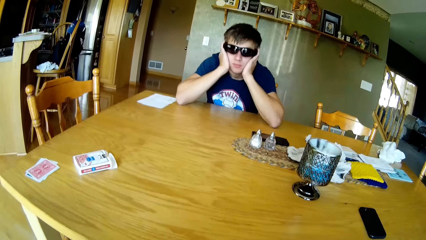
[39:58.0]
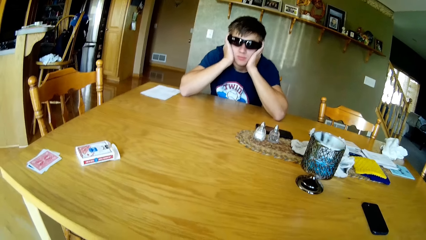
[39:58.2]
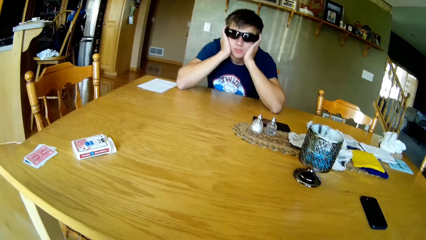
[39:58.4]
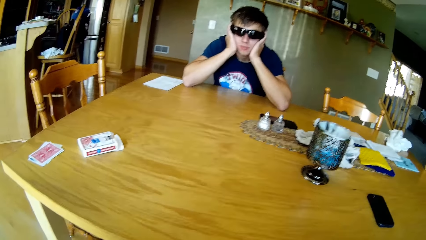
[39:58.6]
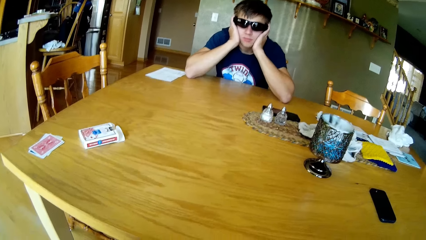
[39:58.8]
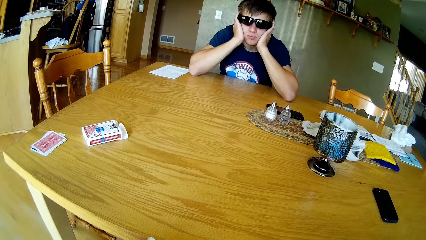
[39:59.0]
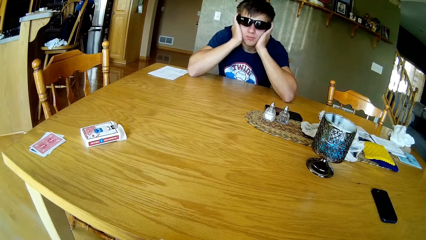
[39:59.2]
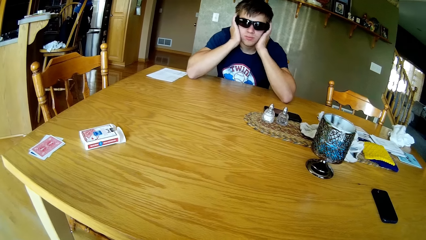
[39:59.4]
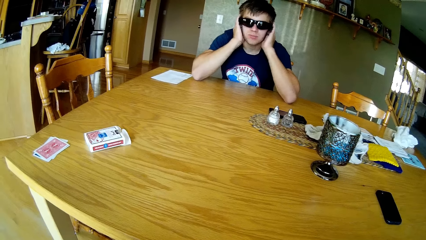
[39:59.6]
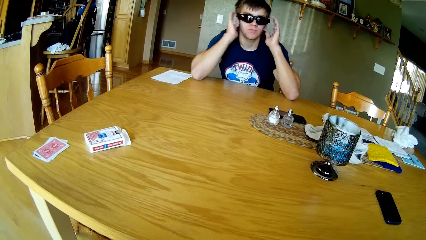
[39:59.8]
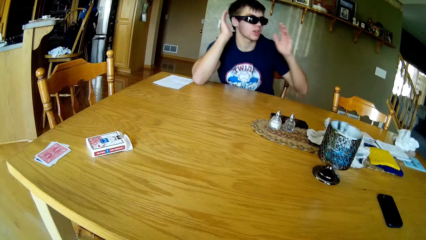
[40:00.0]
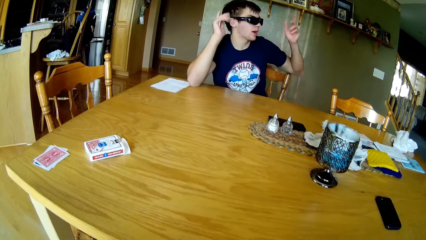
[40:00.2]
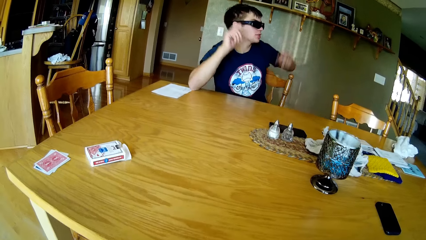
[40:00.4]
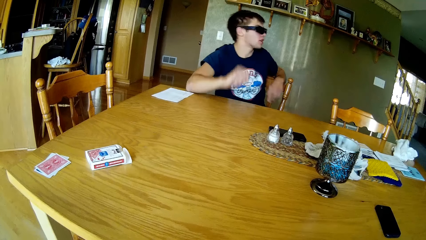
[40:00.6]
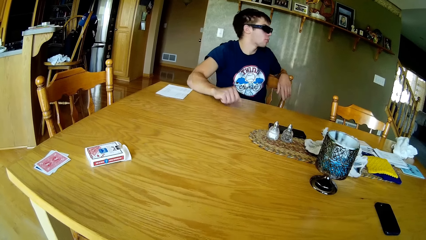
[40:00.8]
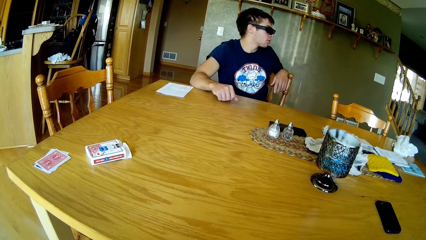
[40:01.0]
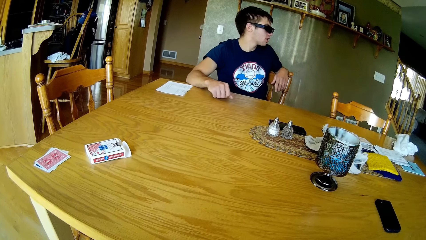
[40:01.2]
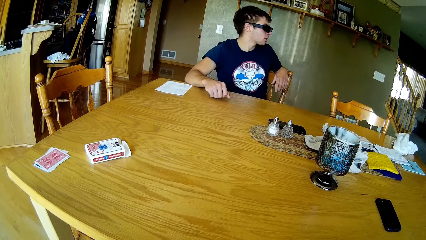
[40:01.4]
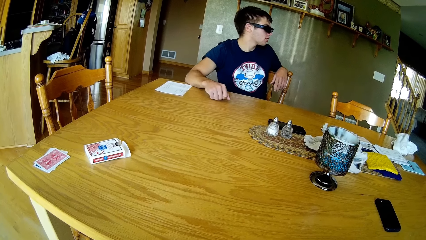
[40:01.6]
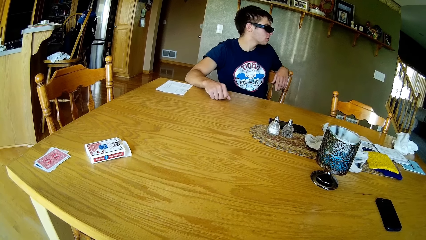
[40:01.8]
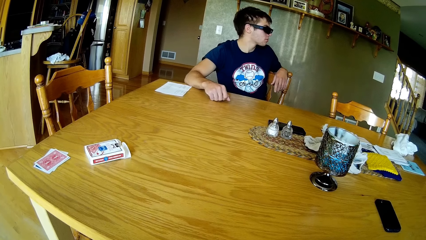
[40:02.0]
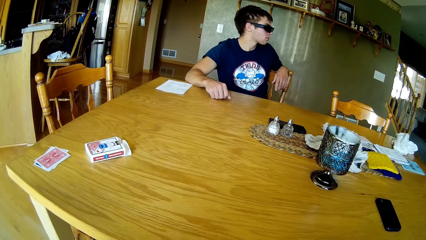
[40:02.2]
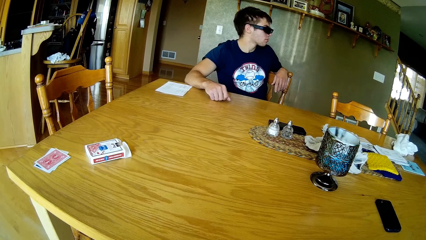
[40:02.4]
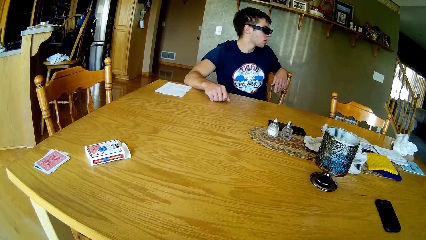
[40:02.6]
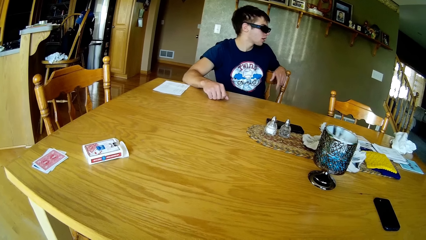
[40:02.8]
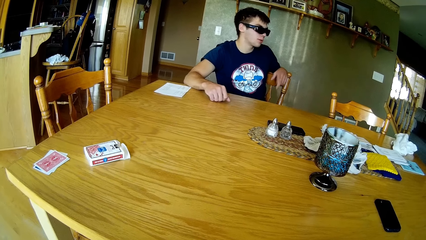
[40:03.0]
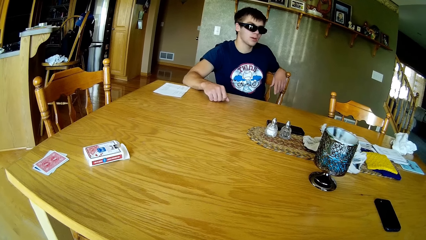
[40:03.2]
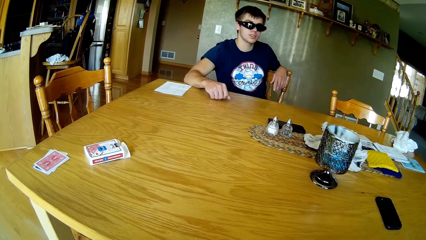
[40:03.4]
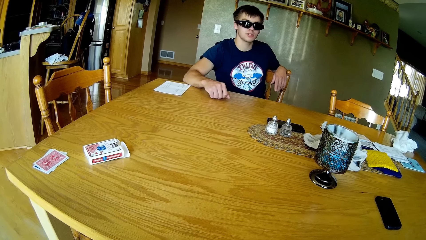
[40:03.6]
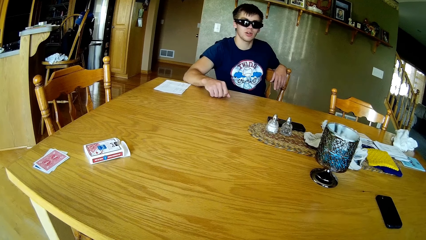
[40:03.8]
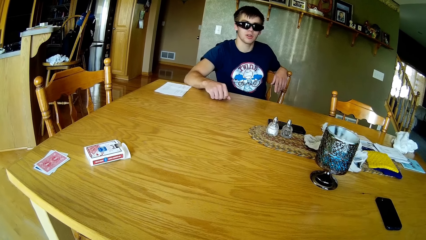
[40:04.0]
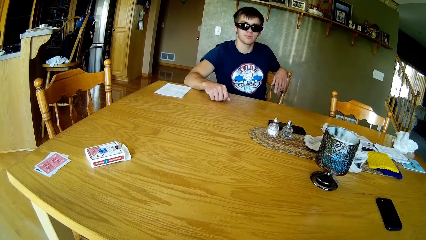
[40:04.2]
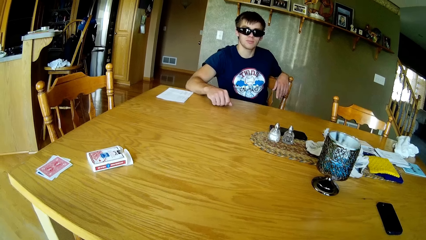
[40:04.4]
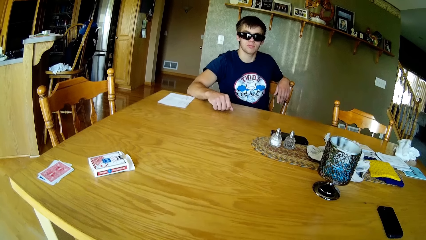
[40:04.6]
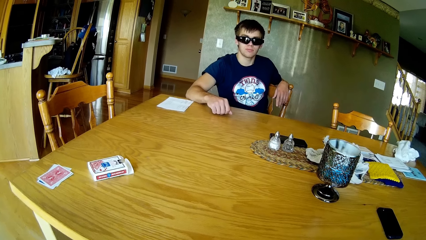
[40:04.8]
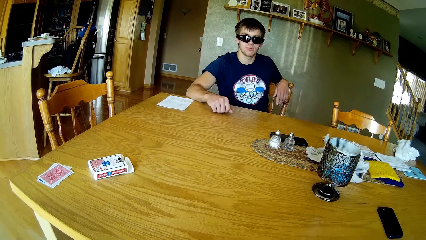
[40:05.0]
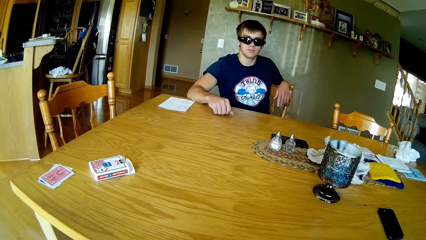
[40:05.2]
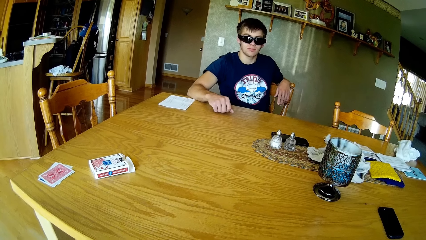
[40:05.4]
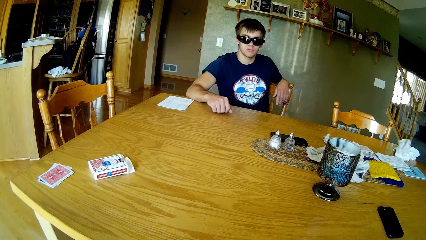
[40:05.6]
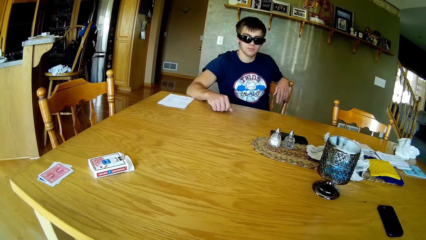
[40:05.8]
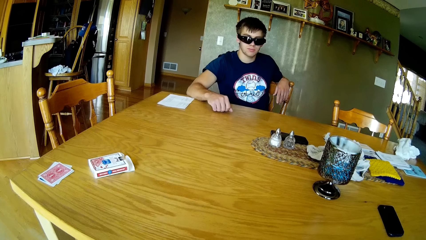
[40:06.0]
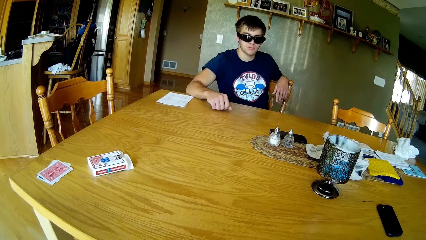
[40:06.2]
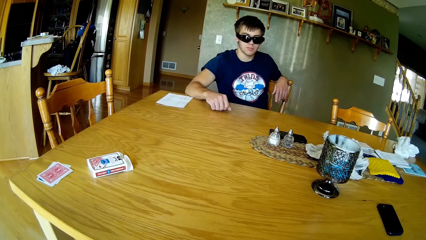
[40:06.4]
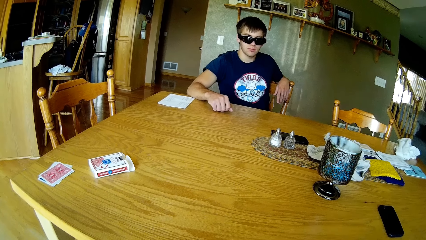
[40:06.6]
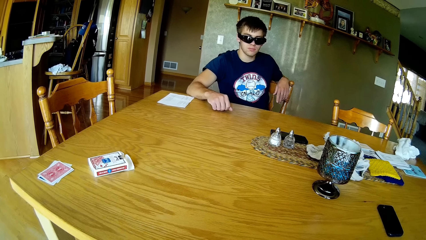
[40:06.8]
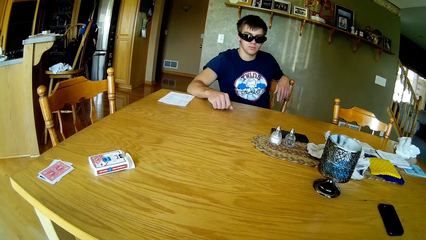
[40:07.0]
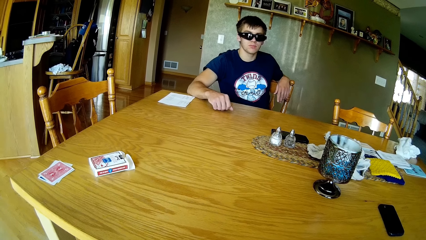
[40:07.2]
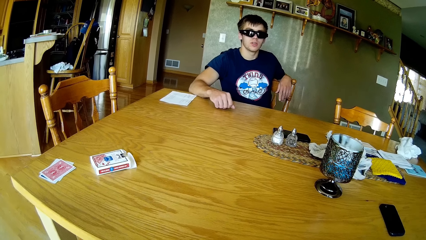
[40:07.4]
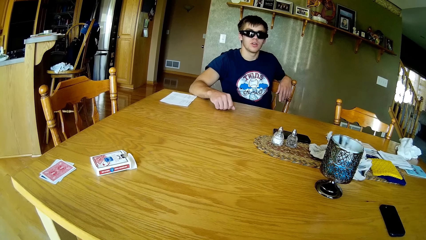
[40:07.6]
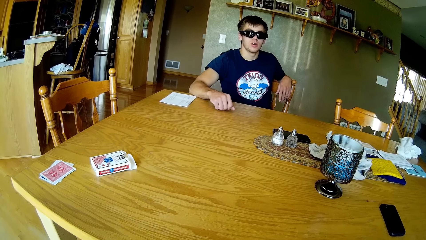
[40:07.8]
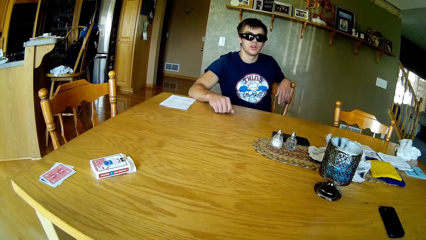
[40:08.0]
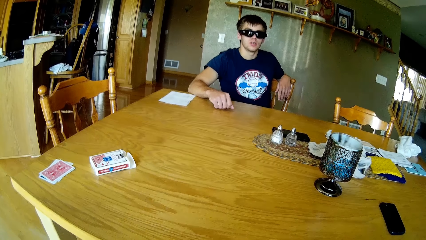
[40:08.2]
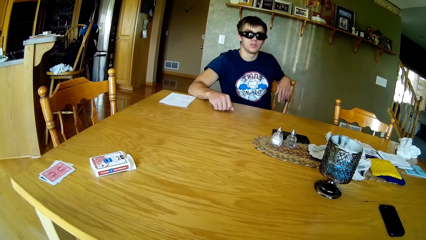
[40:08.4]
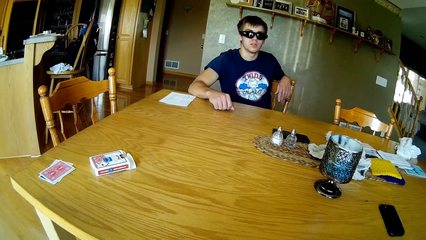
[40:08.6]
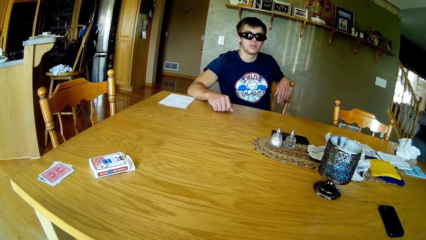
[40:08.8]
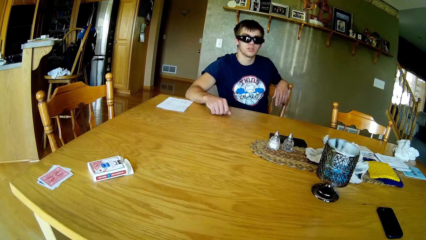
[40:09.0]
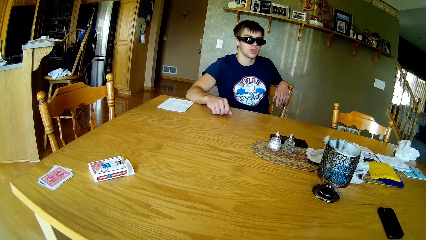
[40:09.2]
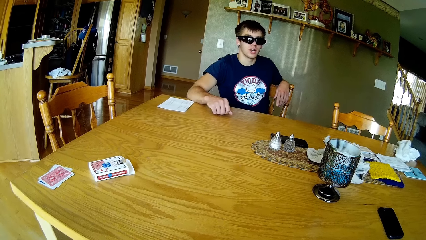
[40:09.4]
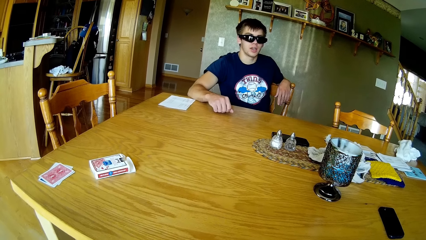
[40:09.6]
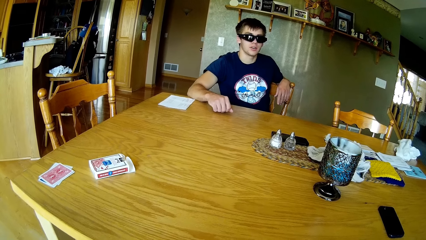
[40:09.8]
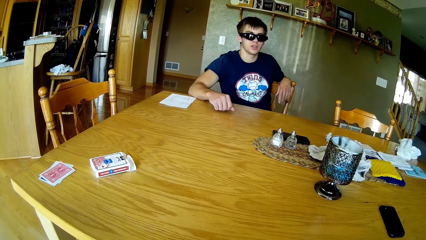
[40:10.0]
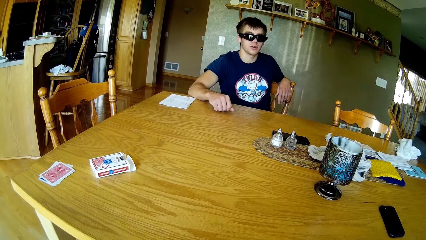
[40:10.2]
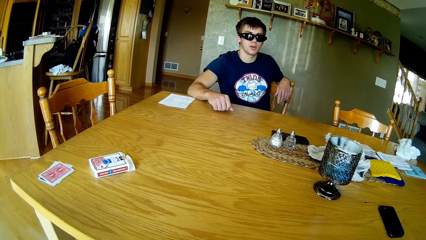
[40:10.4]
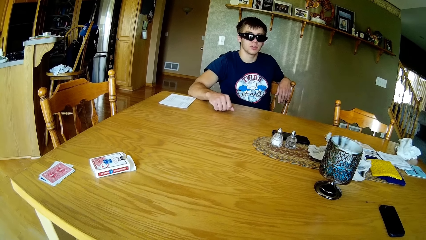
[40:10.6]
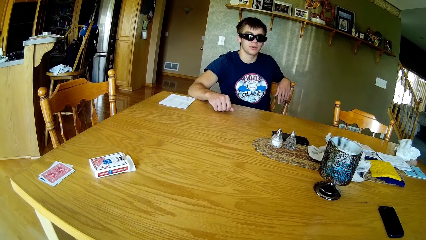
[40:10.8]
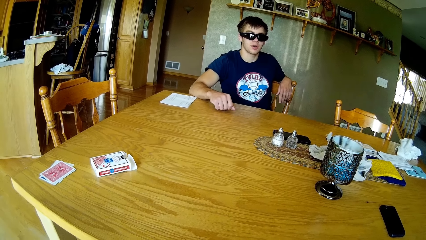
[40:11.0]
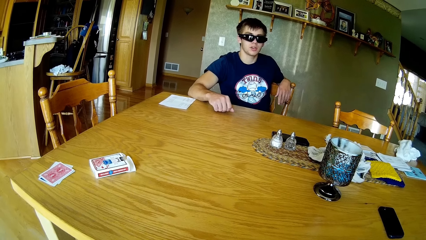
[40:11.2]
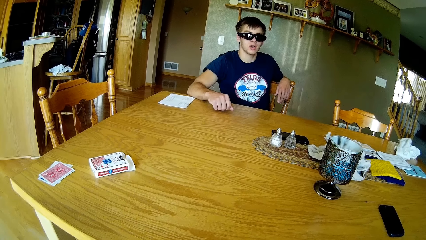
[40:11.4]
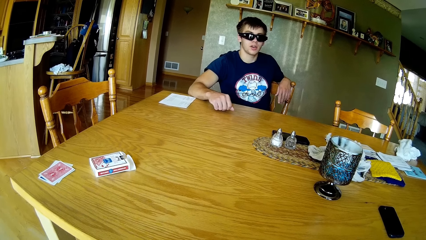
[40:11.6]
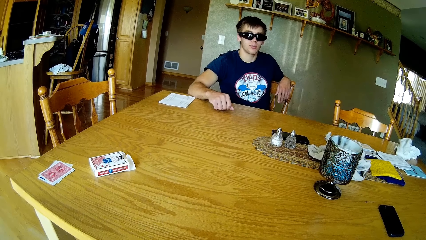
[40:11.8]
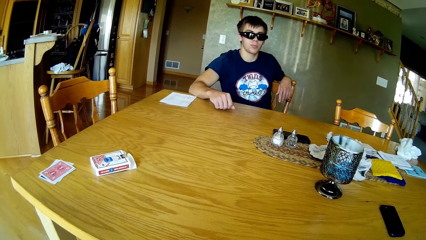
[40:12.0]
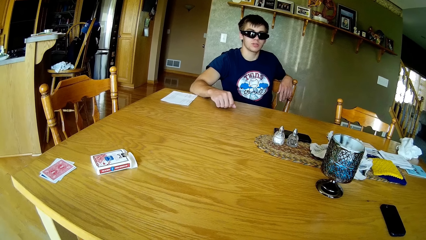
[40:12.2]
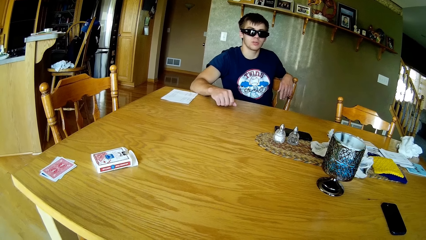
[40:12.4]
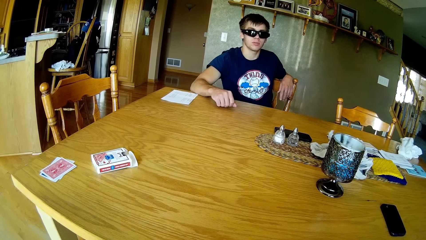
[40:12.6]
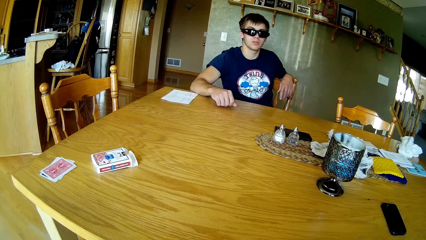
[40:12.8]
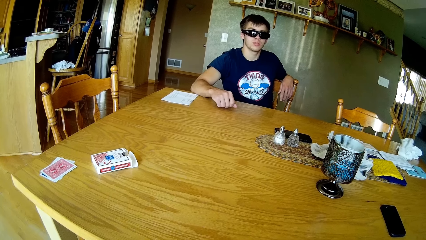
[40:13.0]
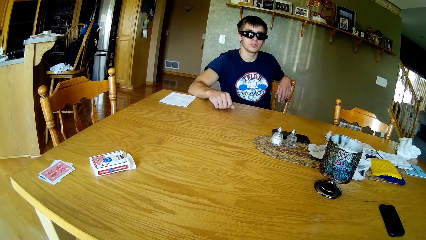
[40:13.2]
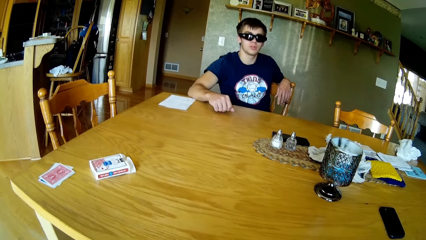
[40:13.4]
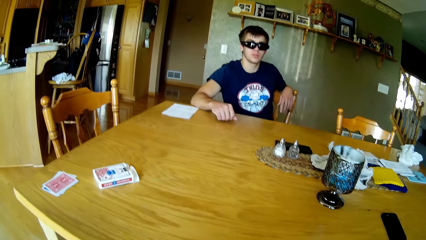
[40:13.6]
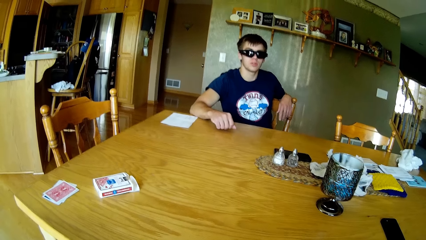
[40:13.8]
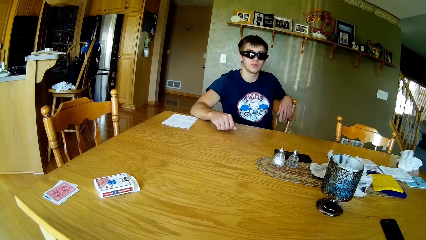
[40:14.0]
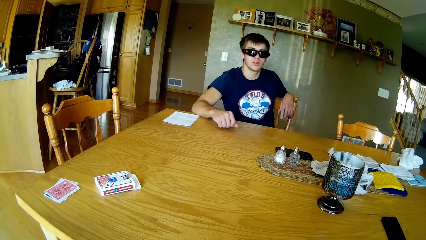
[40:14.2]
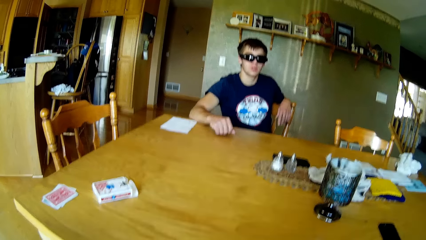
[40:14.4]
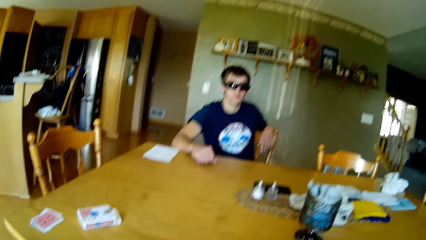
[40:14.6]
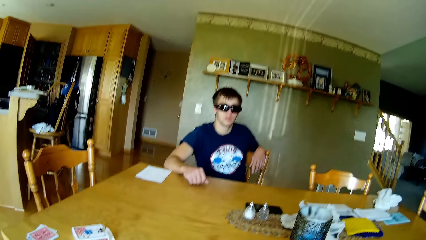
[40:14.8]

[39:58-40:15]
A man looks behind. The man converses with a woman and makes a hand gesture. The man looks at the camera wearer and converses with the camera wearer.
